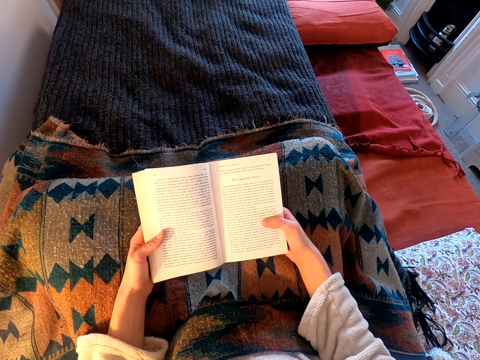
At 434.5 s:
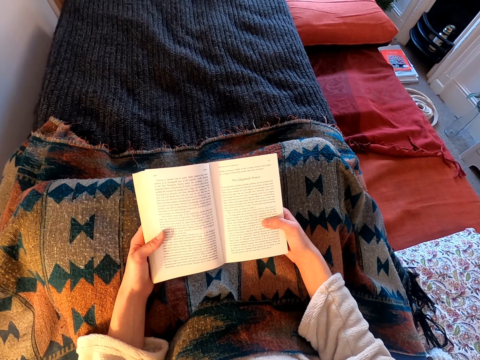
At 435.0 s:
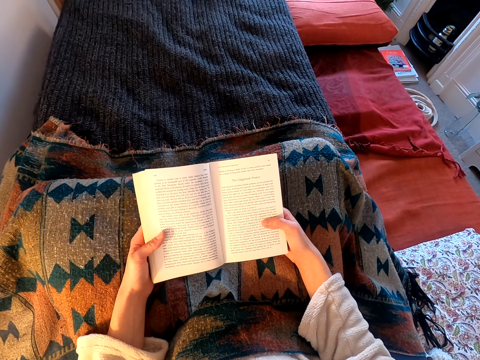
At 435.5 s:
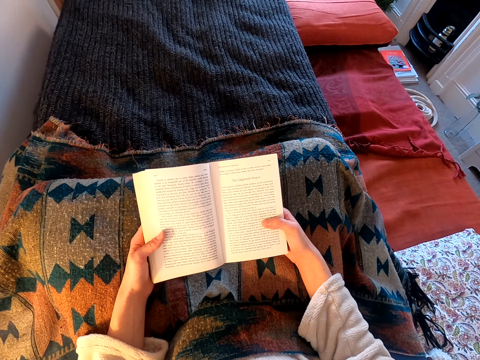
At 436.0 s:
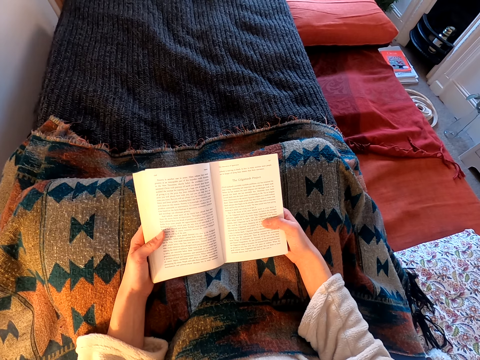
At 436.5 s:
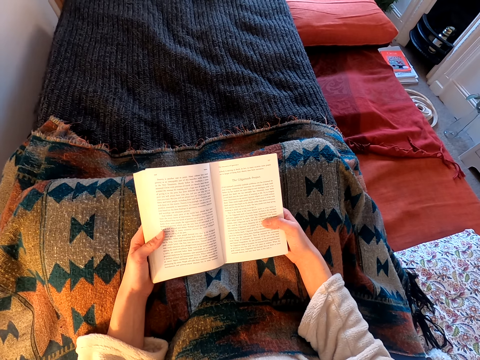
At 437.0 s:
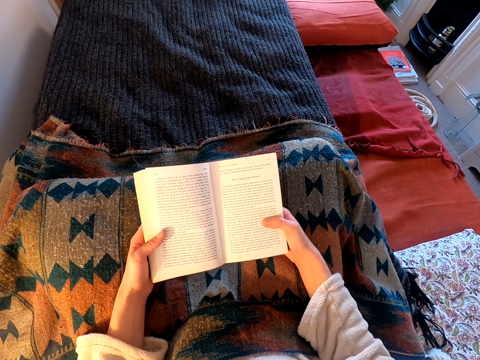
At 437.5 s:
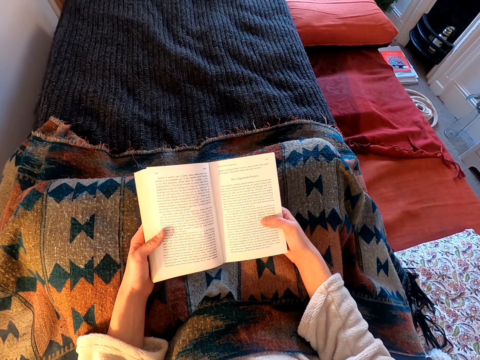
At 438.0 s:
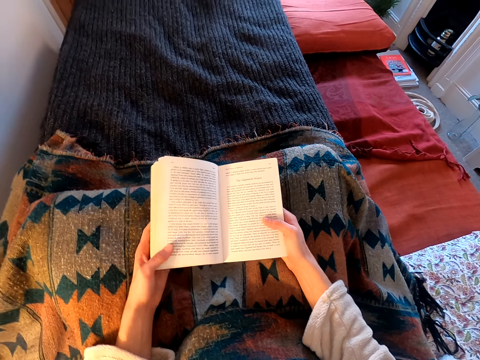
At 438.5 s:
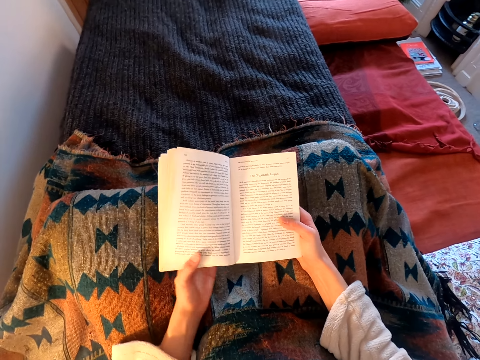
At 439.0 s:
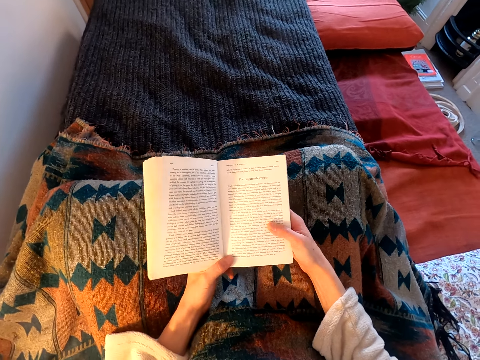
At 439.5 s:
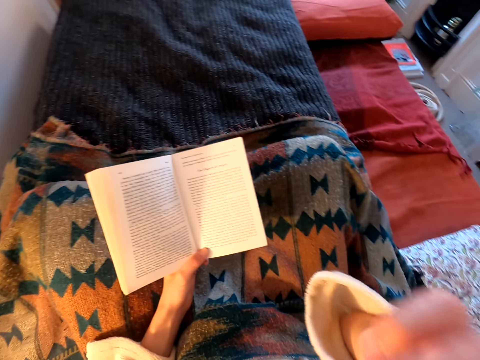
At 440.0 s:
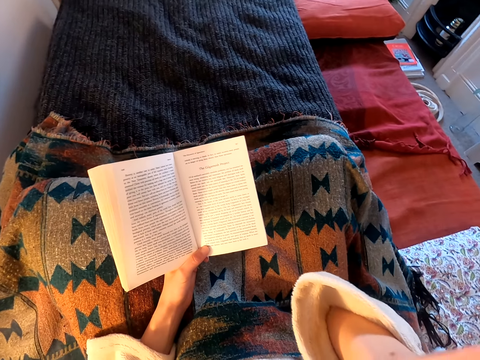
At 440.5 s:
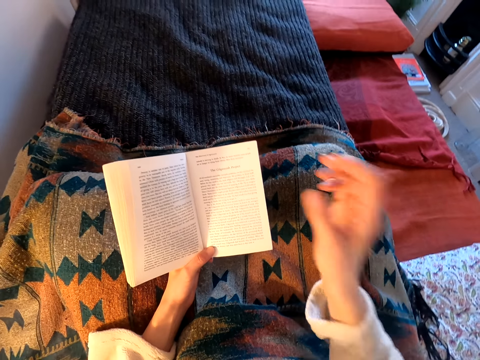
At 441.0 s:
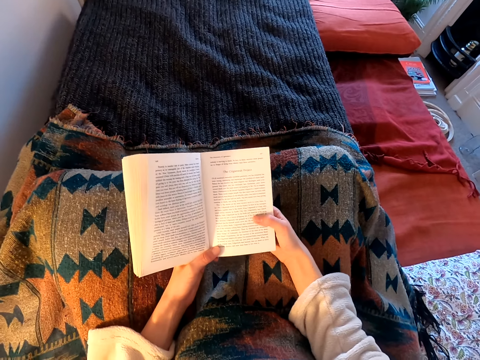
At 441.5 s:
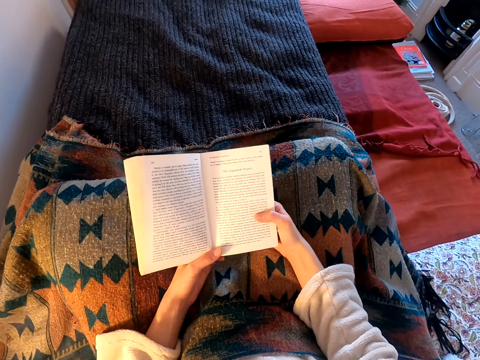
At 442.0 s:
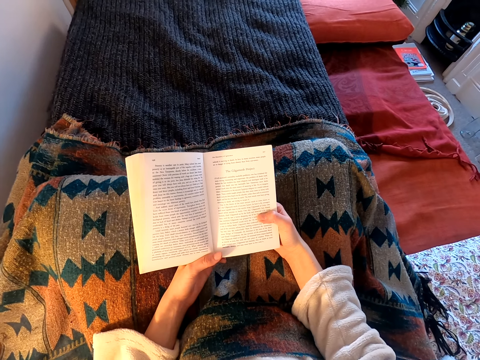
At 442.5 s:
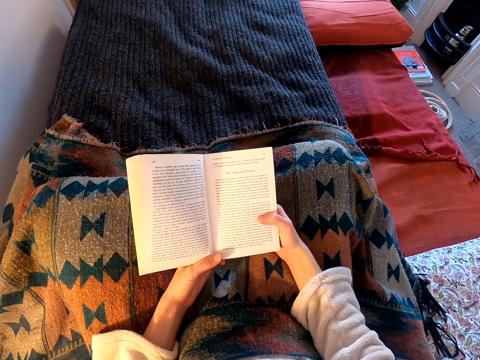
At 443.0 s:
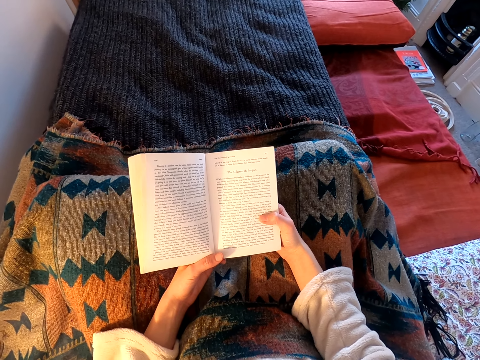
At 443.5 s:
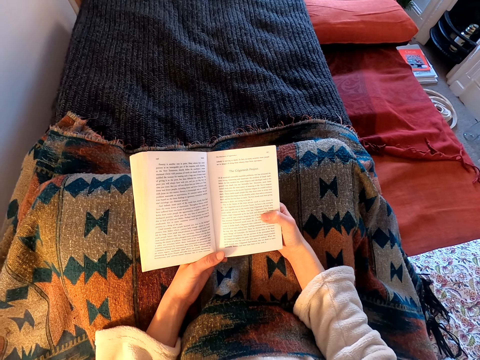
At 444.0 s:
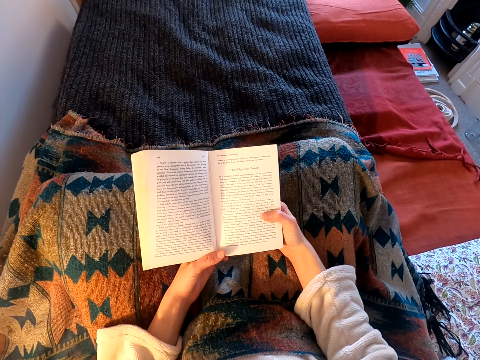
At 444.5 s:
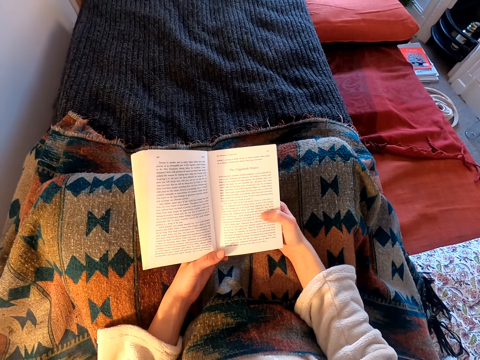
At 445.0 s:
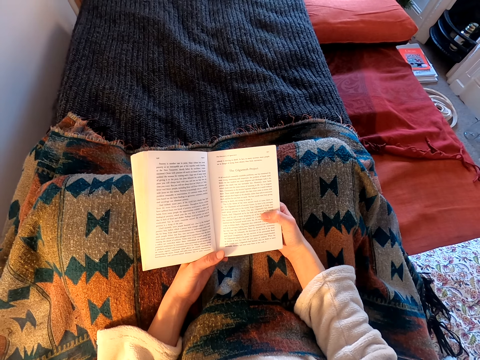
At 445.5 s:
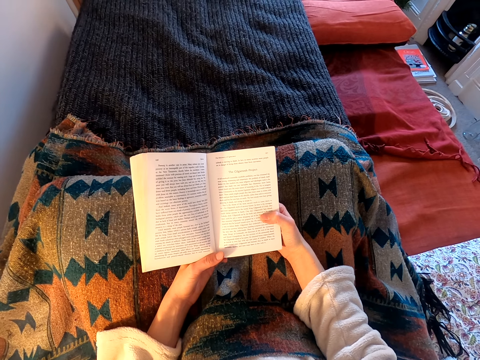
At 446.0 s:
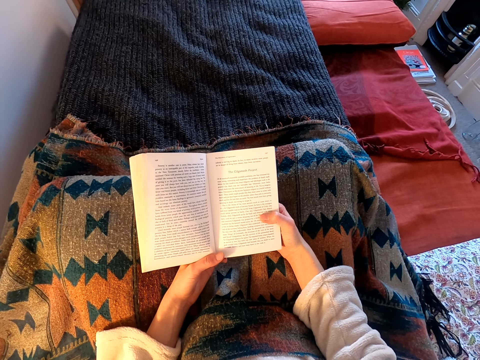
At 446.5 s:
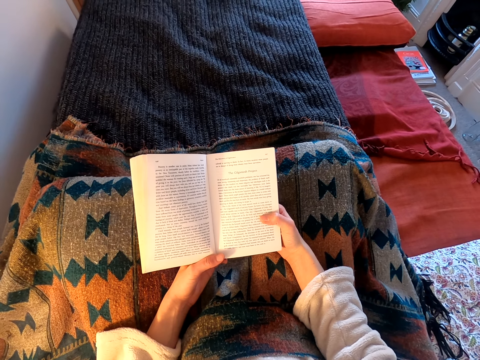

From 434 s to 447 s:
The camera wearer moves her hands. She lifts her hand, puts down her hand and reads the book.

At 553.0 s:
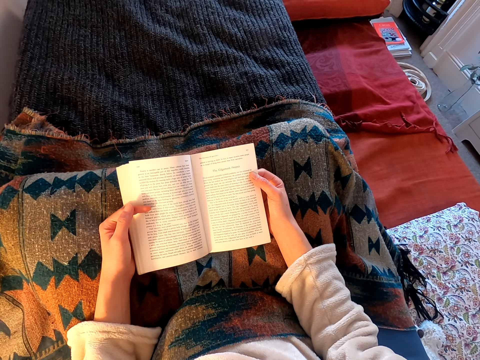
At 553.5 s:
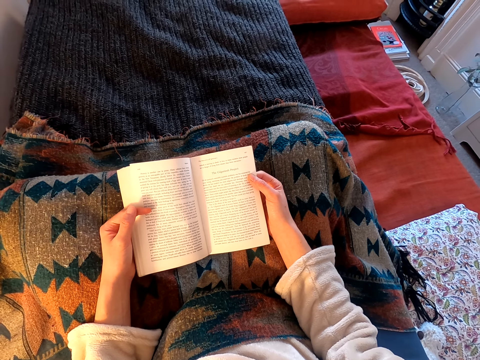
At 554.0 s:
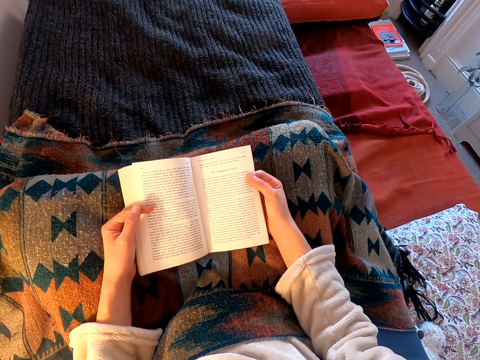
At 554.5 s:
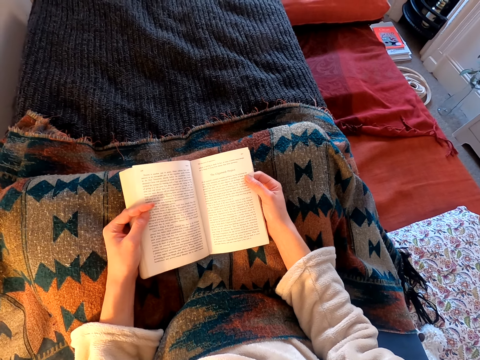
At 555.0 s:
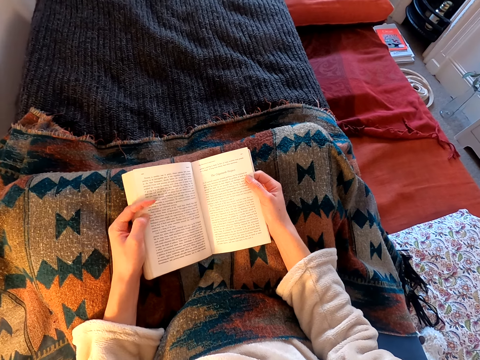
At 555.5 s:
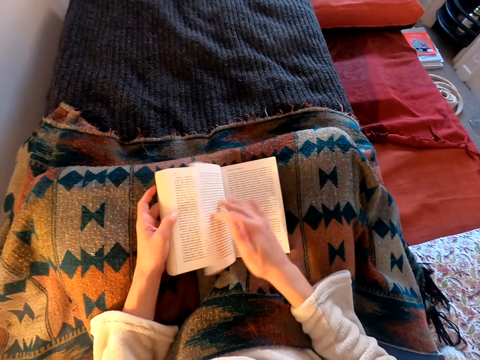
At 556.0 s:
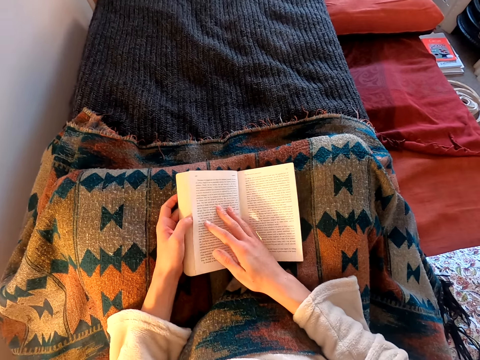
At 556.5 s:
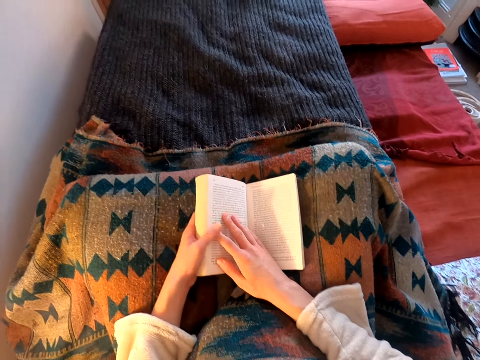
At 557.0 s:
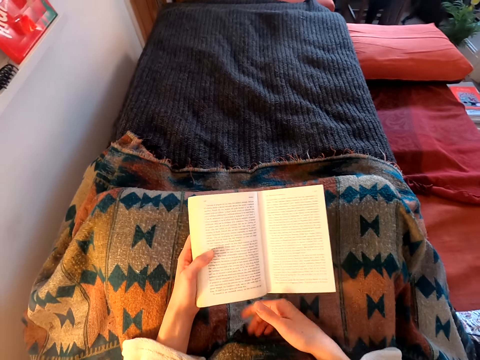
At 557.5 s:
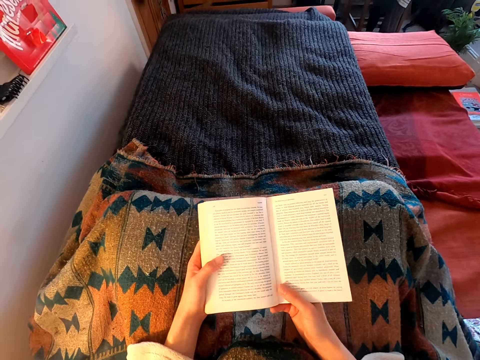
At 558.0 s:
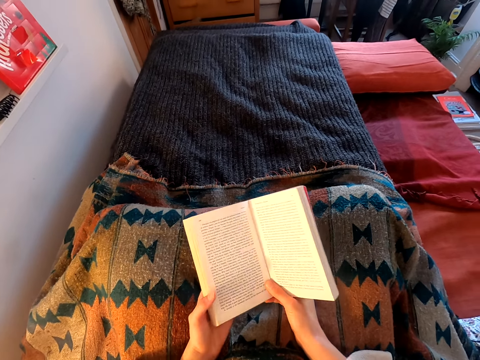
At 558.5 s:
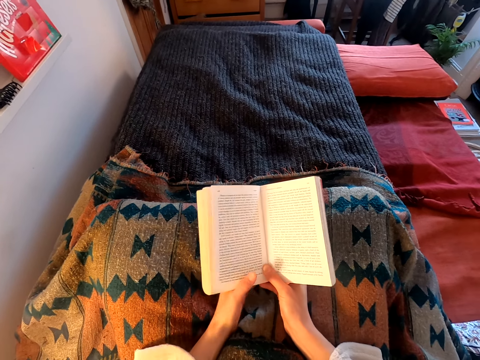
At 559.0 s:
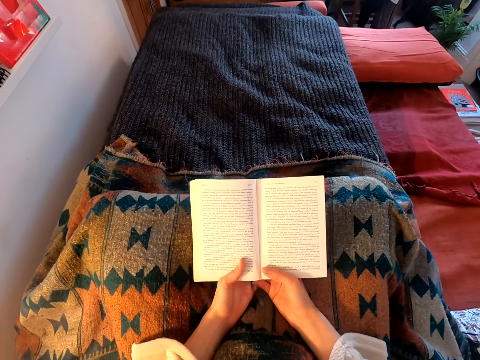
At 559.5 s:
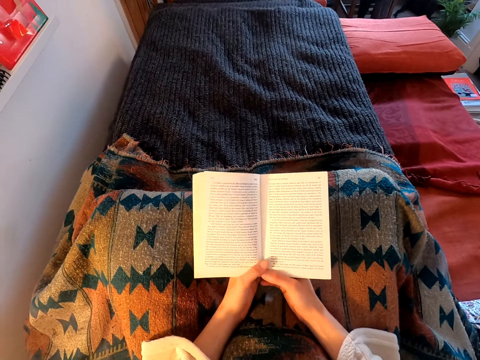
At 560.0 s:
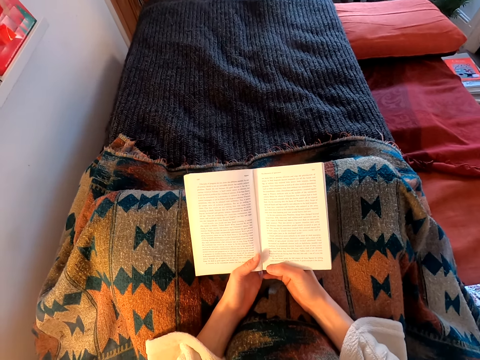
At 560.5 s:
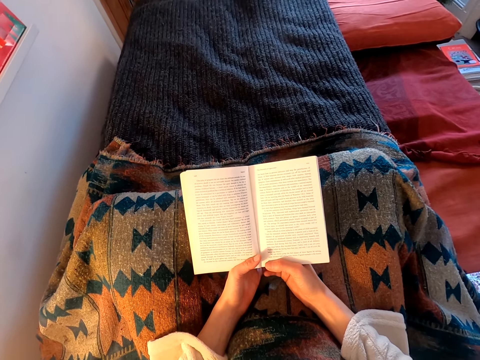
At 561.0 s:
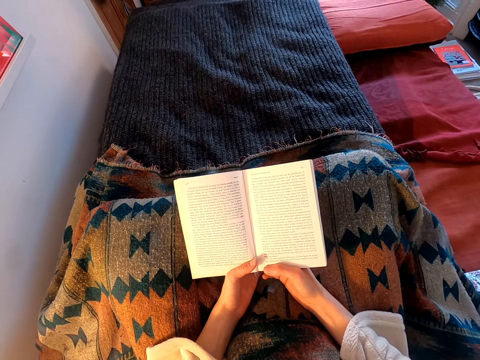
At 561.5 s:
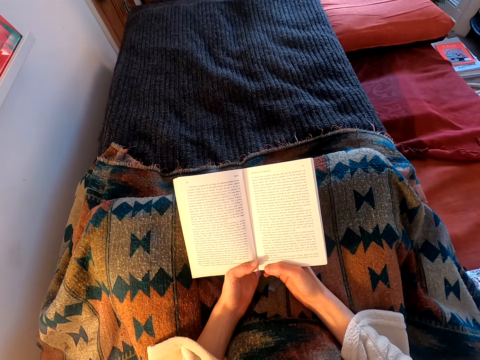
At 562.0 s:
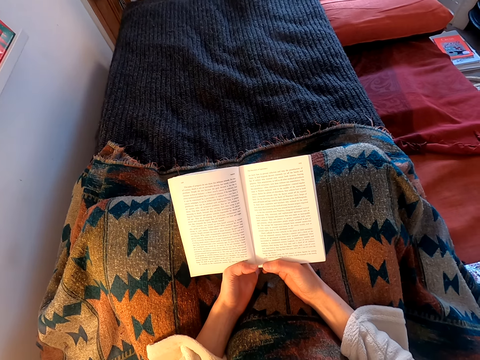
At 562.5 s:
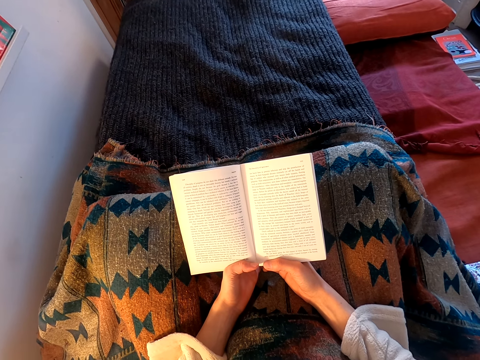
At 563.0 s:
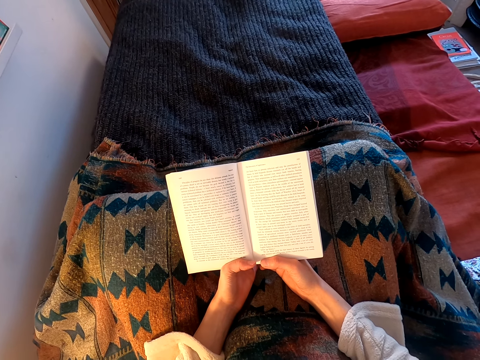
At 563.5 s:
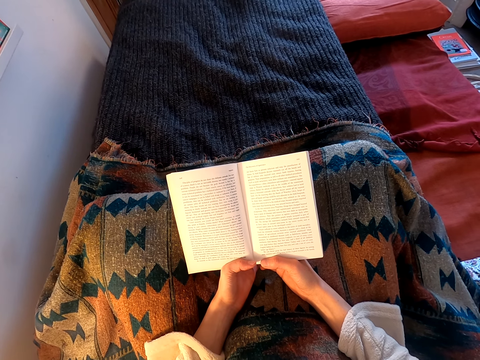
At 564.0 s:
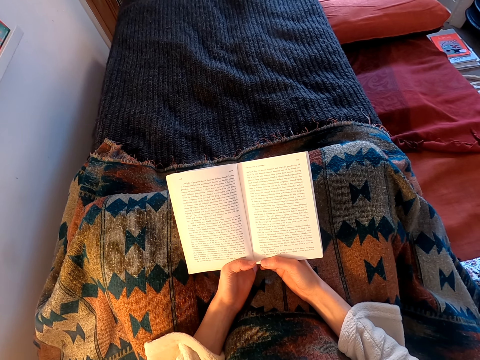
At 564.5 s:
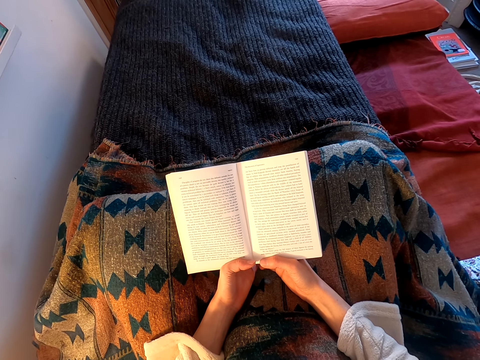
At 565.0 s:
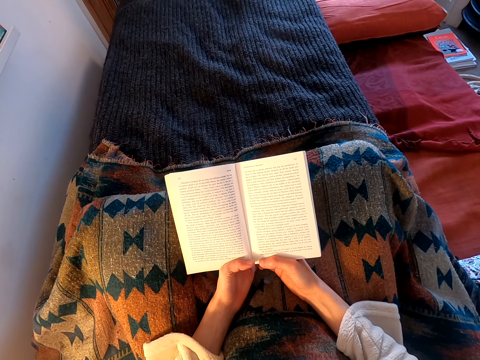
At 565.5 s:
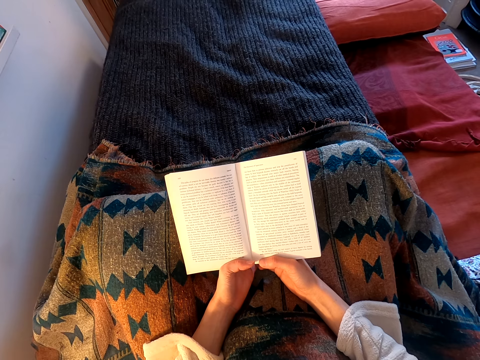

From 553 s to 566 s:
The camera wearer flips to another page. They move hands and read the book.
